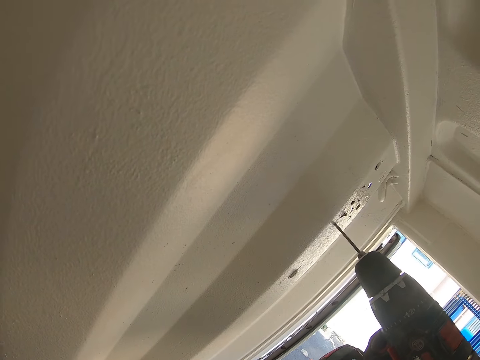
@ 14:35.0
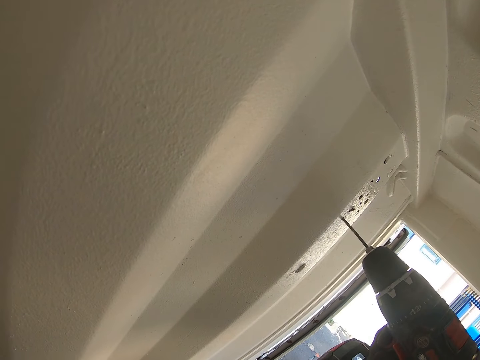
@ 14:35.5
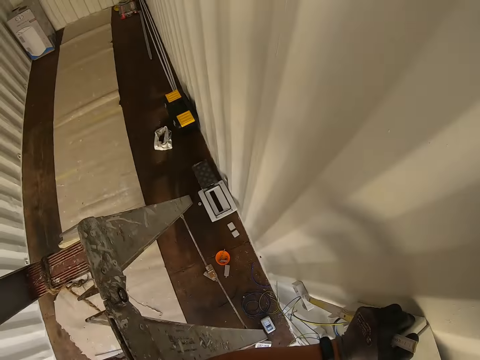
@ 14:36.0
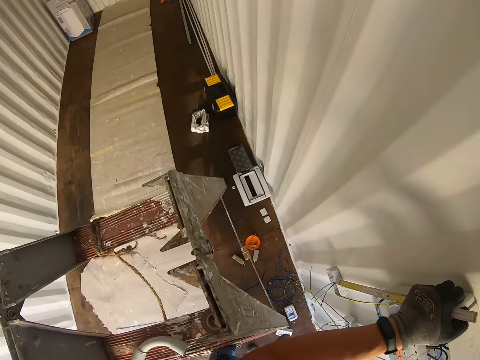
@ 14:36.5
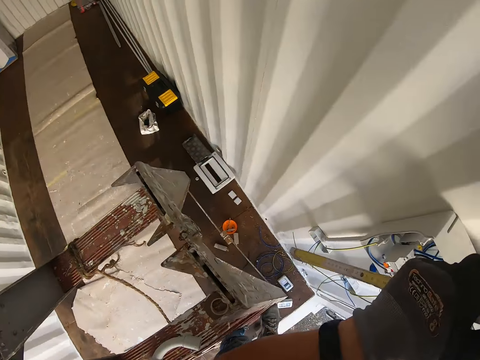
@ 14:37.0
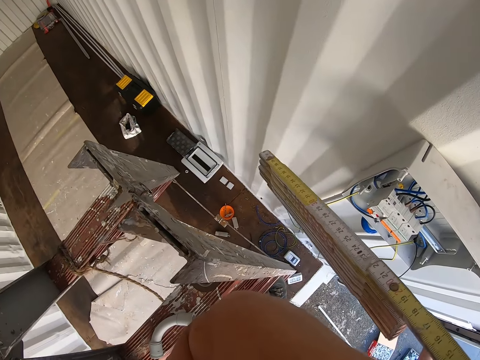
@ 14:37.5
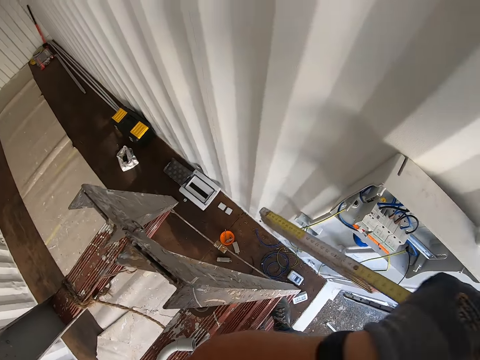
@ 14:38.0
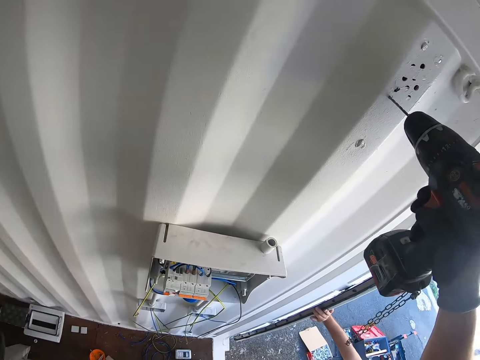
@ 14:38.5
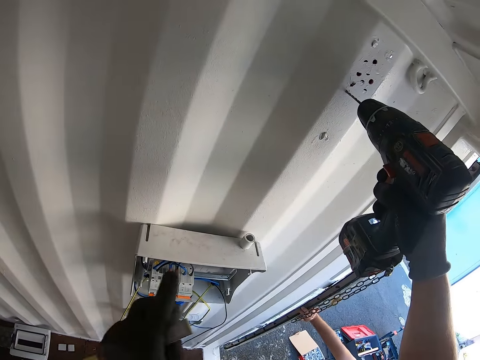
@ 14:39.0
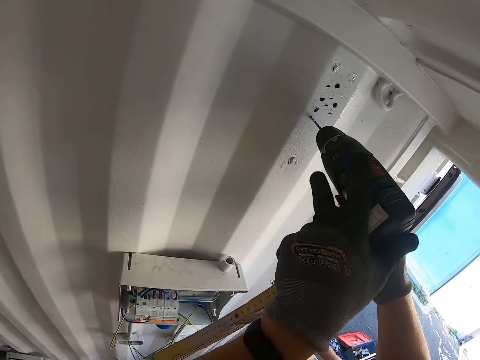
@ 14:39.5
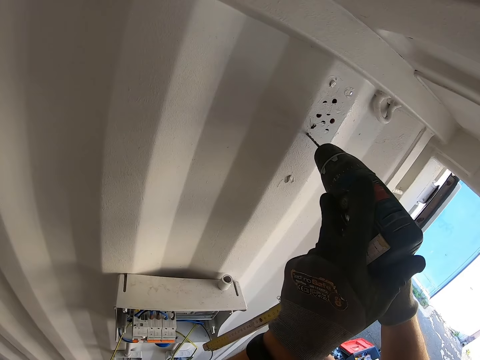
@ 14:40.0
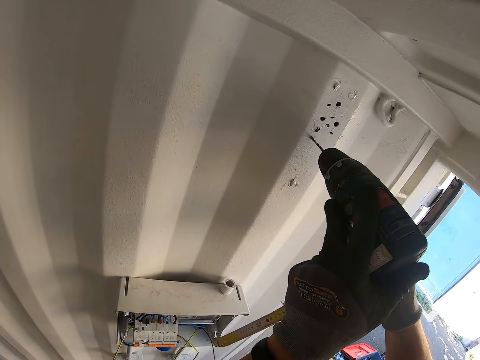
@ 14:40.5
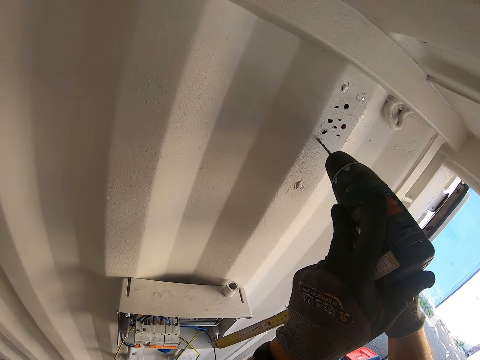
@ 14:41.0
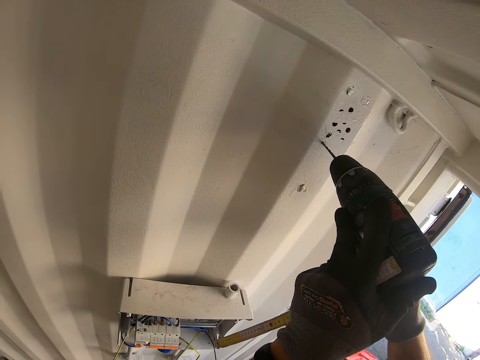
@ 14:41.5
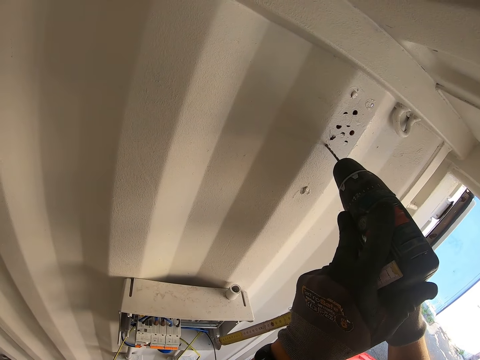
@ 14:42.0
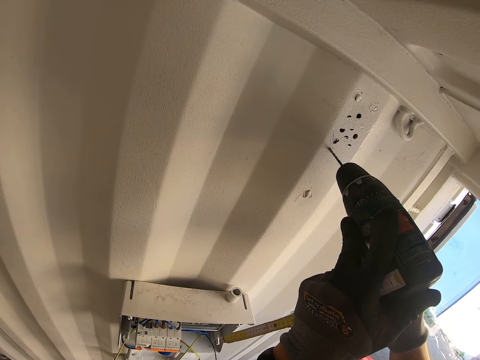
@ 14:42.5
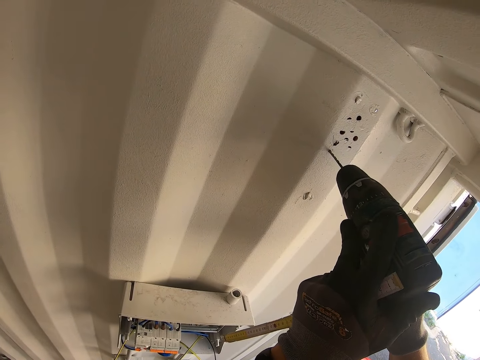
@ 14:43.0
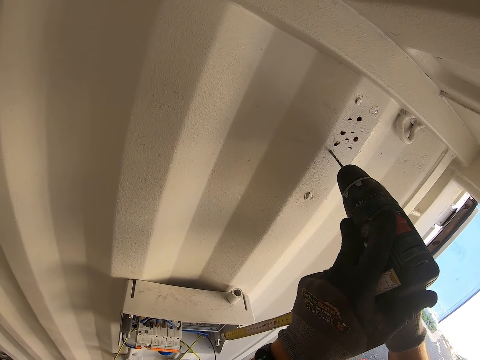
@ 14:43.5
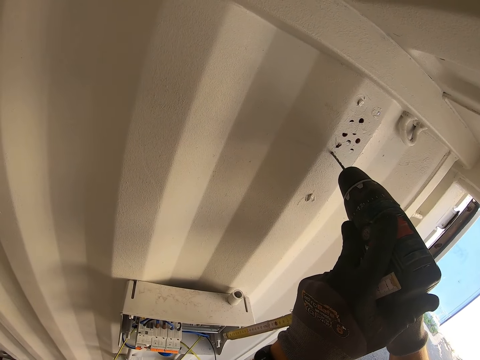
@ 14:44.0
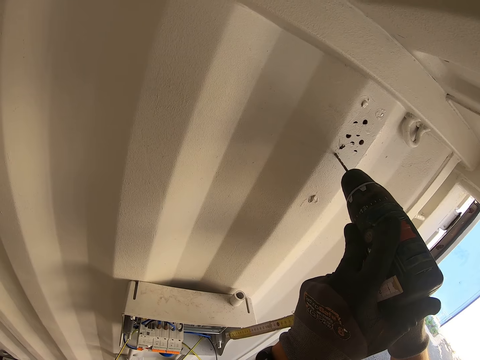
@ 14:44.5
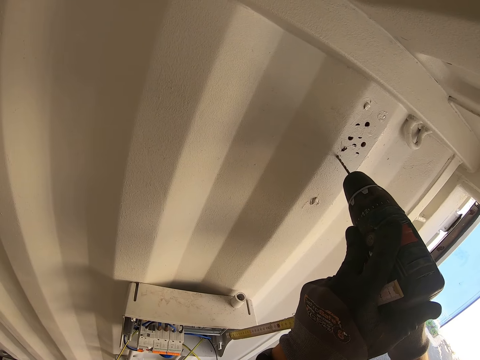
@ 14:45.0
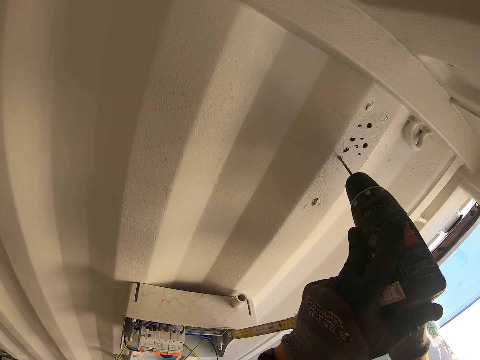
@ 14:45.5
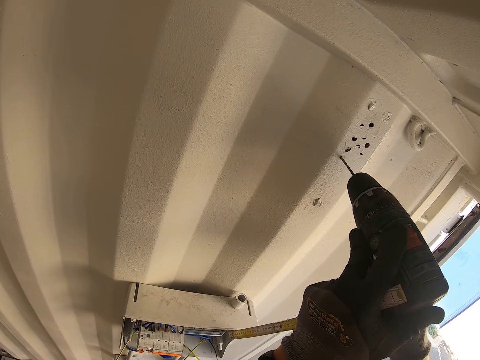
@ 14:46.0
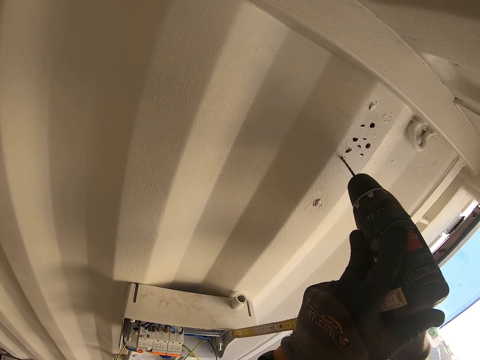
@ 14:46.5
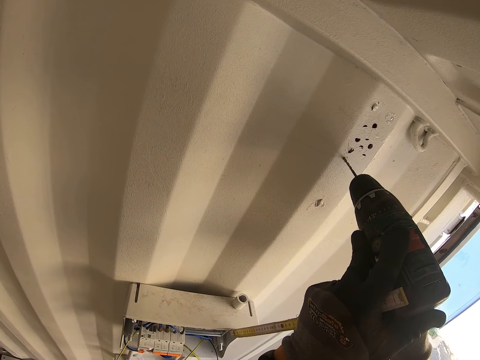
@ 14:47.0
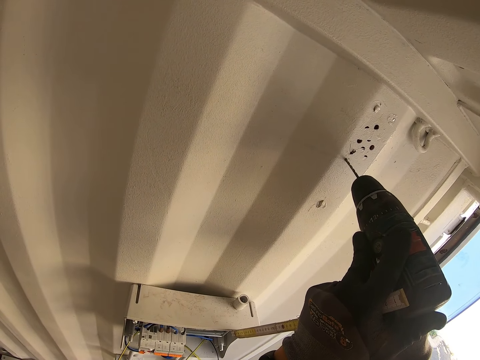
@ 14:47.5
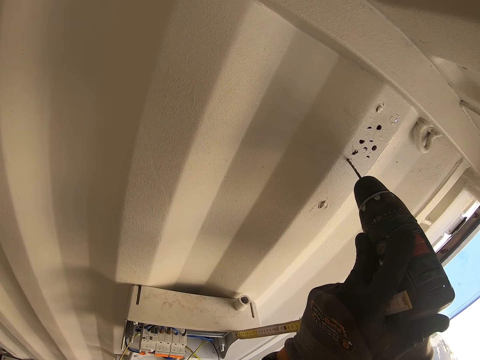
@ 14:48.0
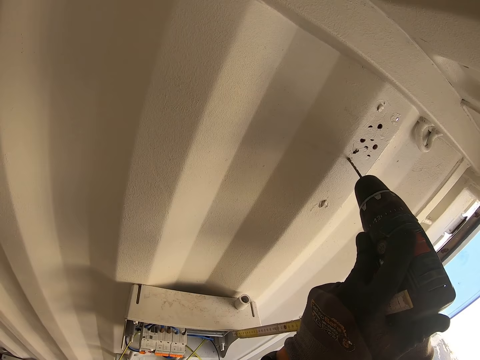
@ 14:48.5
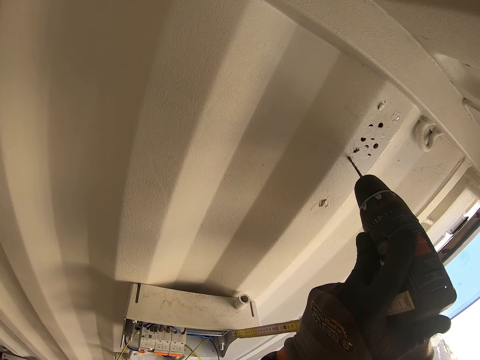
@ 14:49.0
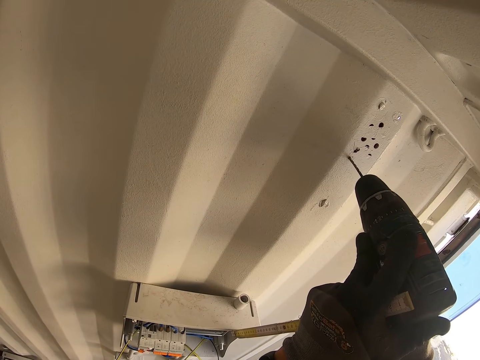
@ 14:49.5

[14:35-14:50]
The camera wearer looks around. They drill a wall.

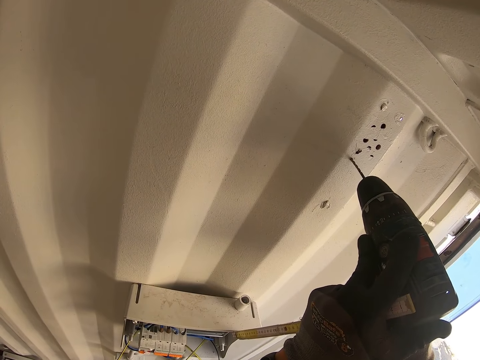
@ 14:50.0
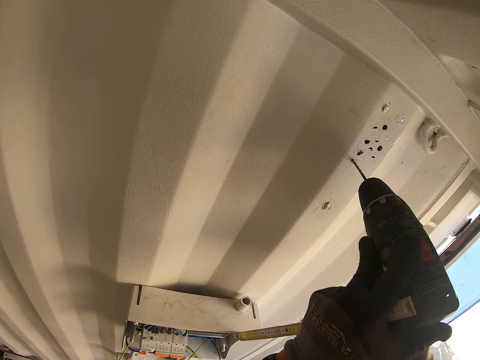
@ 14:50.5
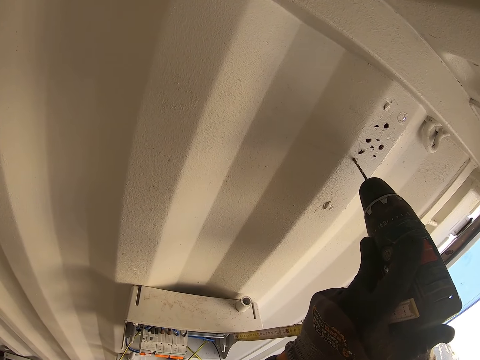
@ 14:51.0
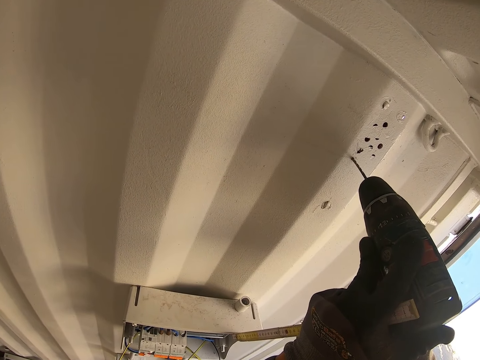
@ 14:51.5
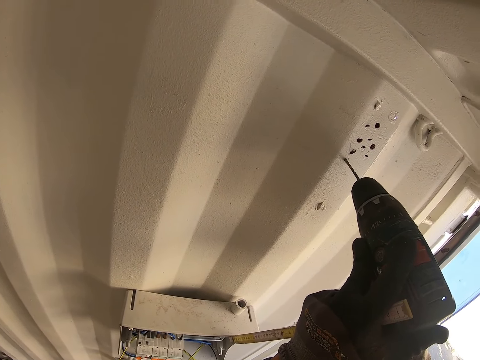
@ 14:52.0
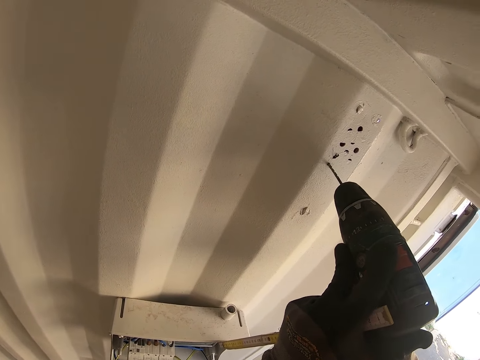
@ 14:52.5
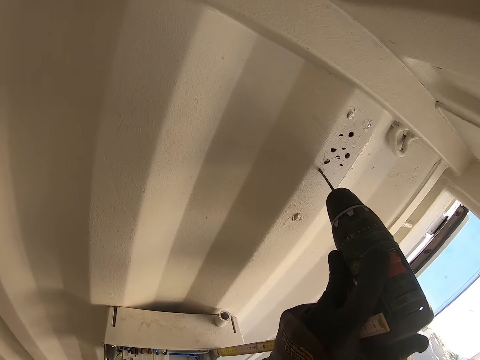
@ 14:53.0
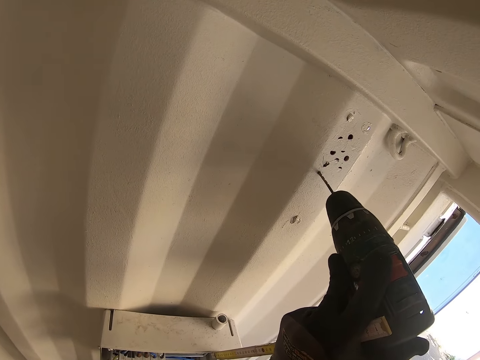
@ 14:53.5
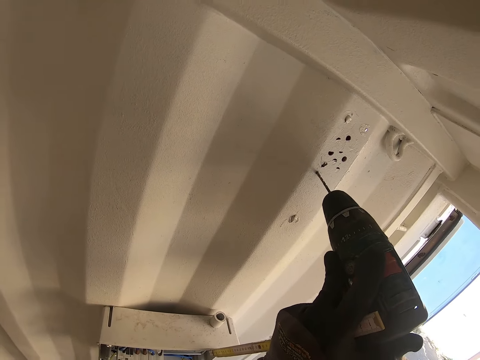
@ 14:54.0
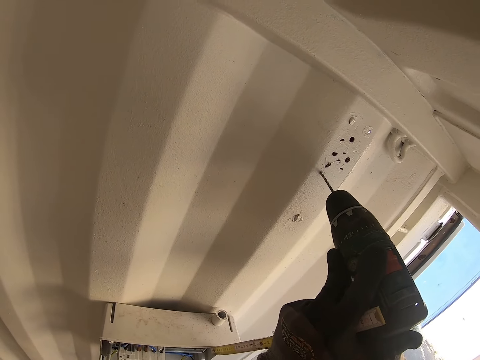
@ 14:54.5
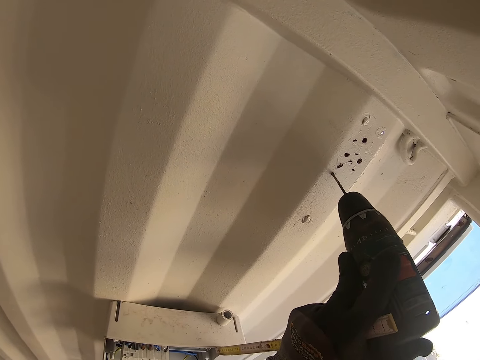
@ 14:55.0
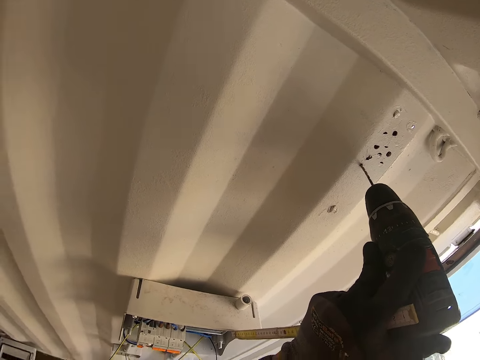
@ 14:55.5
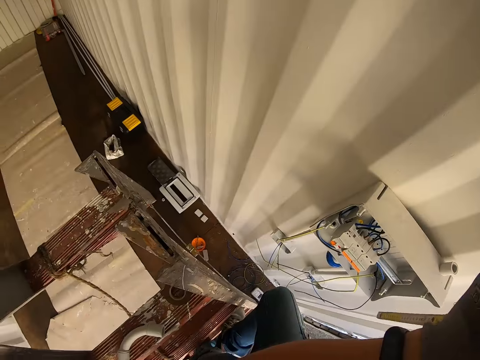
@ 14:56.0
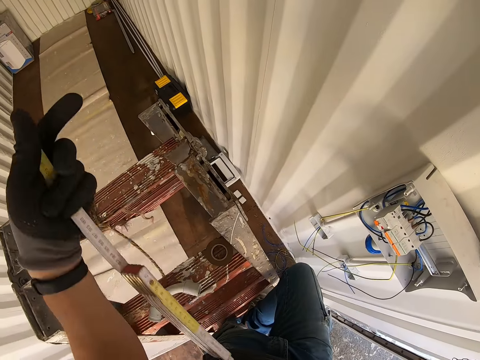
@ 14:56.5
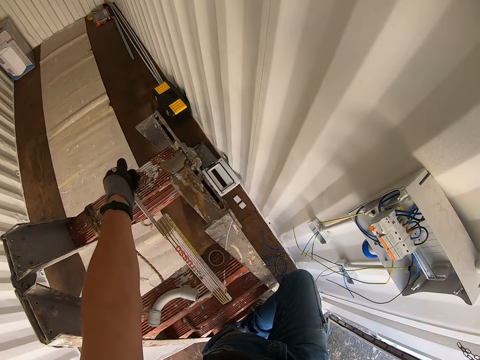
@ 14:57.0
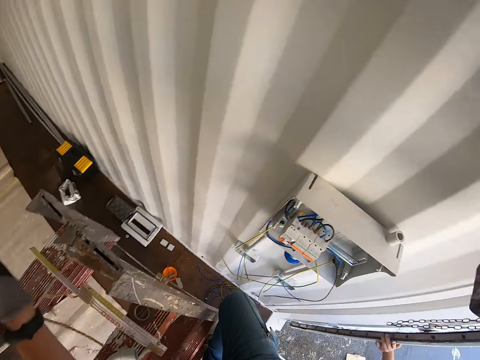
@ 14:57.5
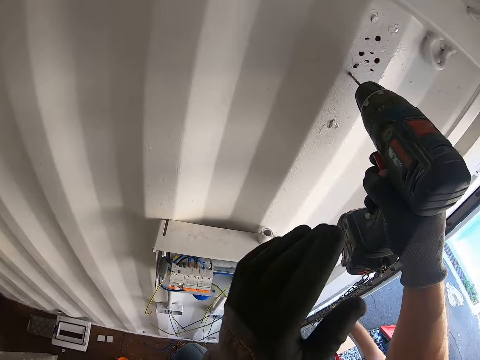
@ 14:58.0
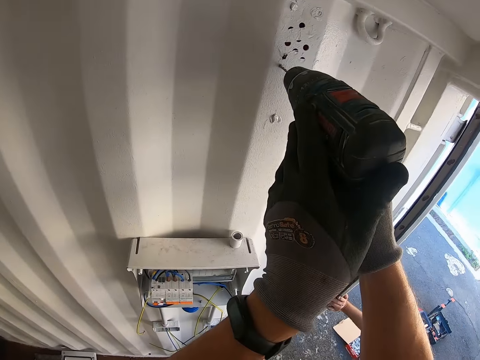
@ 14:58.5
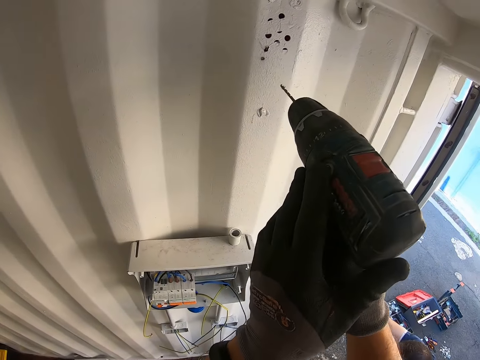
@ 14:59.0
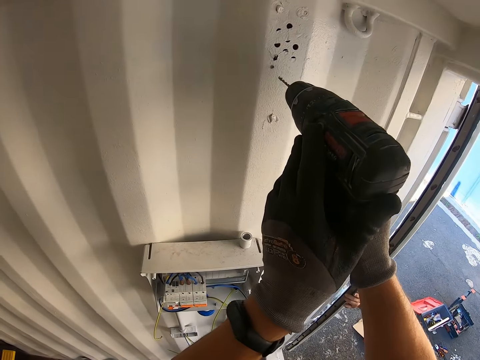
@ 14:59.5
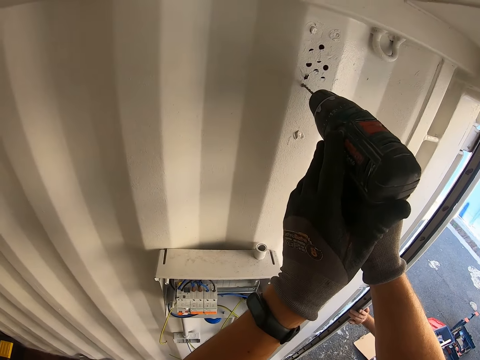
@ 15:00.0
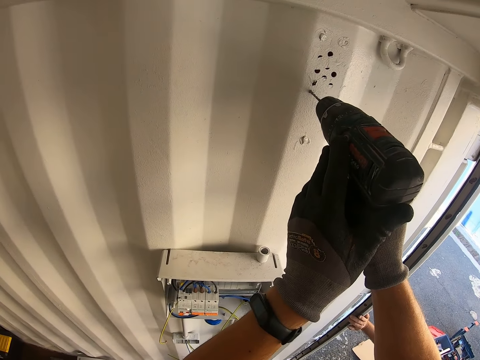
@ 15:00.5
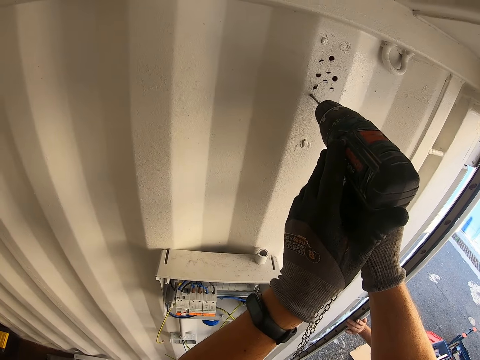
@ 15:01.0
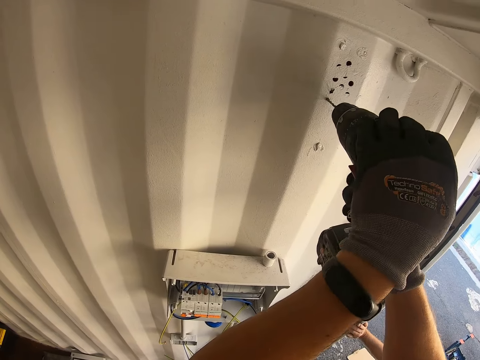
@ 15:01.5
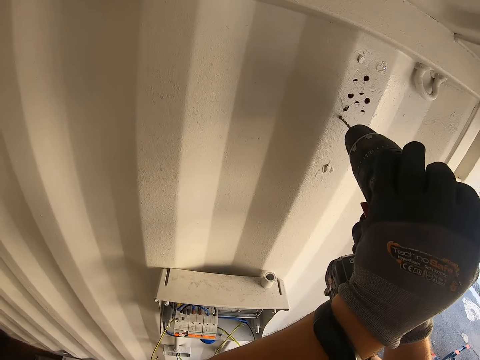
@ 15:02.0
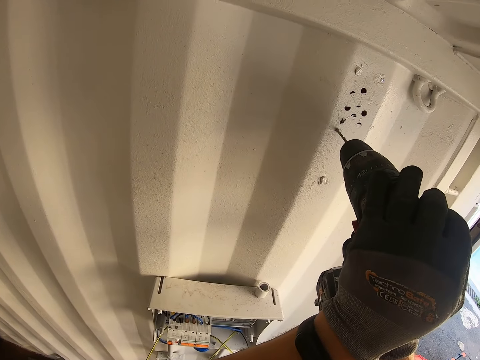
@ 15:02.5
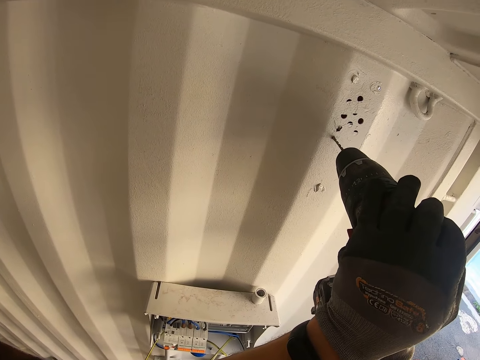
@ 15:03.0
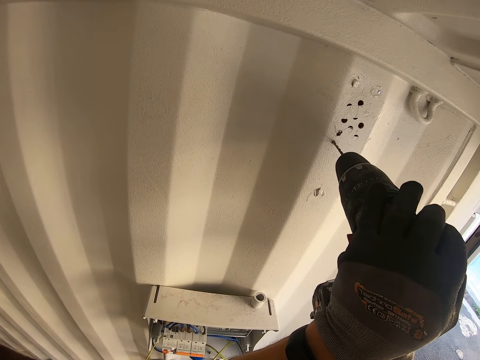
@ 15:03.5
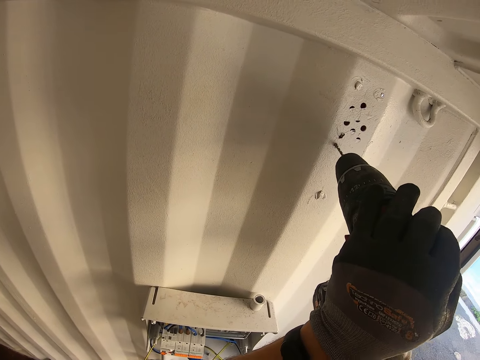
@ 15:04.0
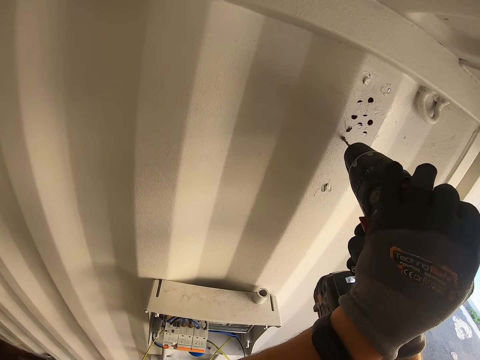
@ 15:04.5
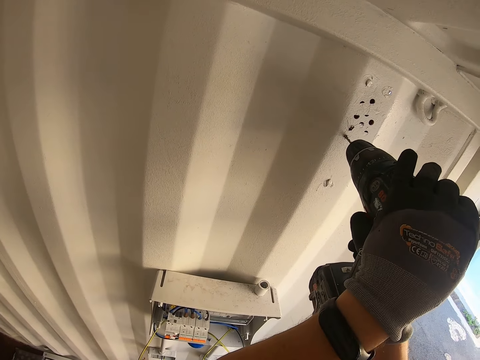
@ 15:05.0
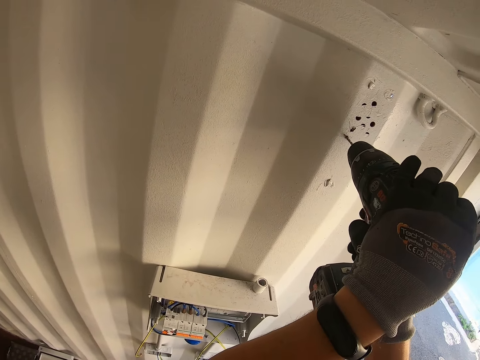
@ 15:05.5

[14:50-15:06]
The camera wearer puts the tape measure on the ladder. They drill the wall with a power driller.
